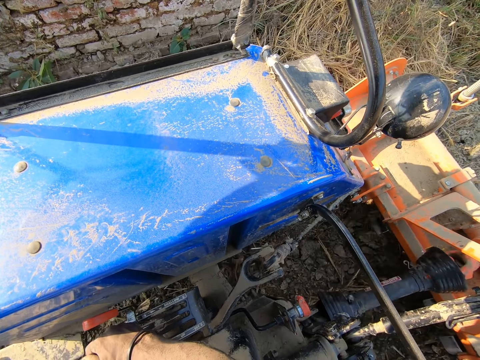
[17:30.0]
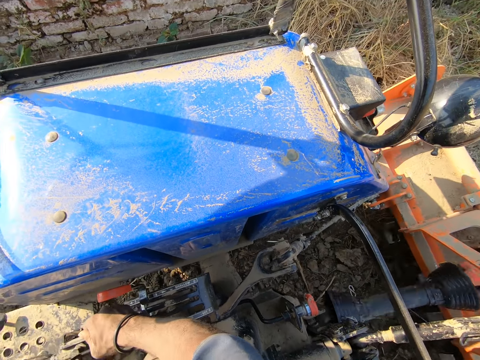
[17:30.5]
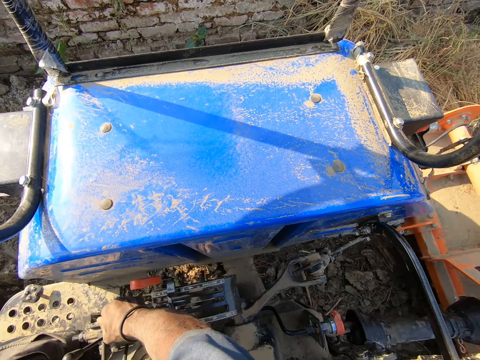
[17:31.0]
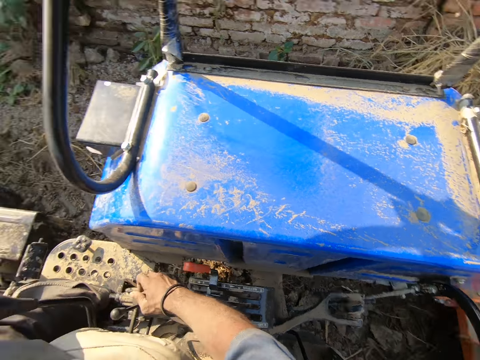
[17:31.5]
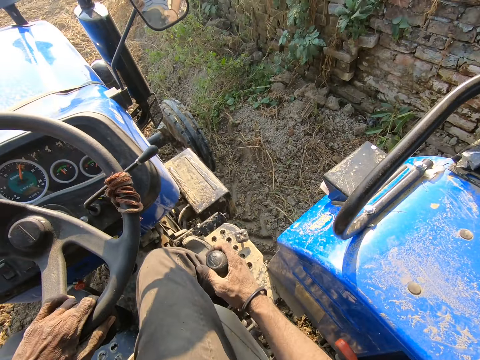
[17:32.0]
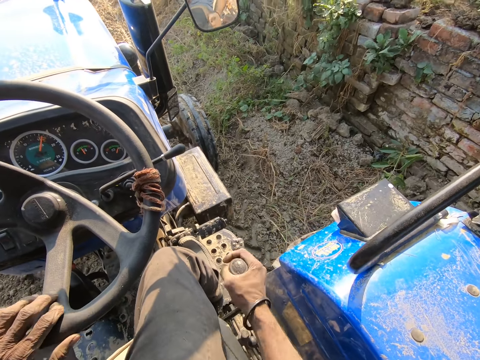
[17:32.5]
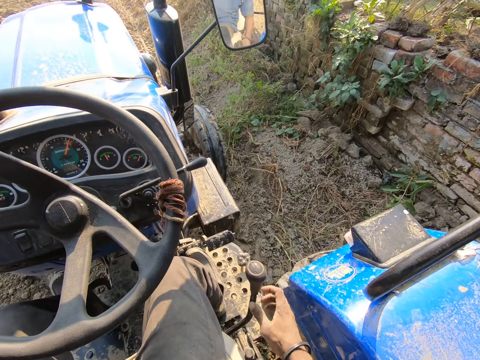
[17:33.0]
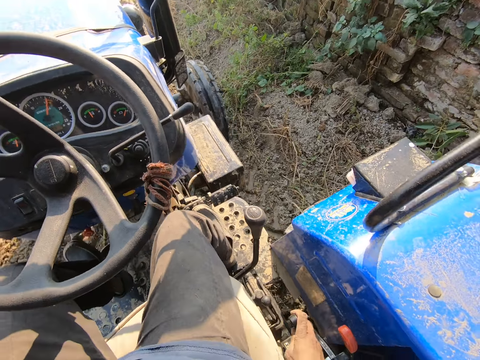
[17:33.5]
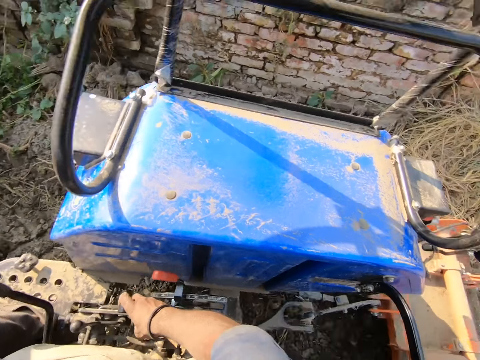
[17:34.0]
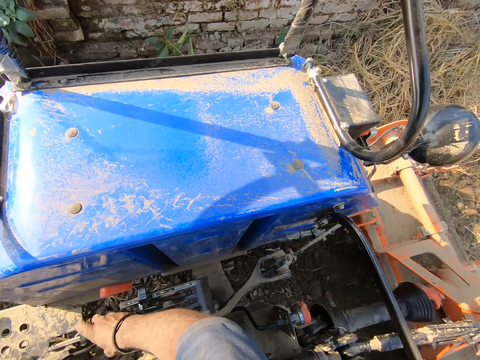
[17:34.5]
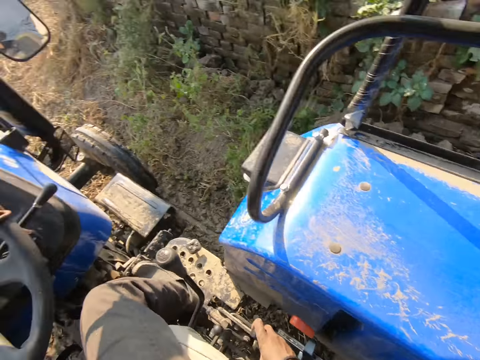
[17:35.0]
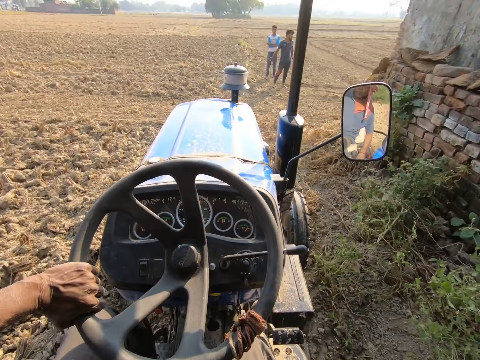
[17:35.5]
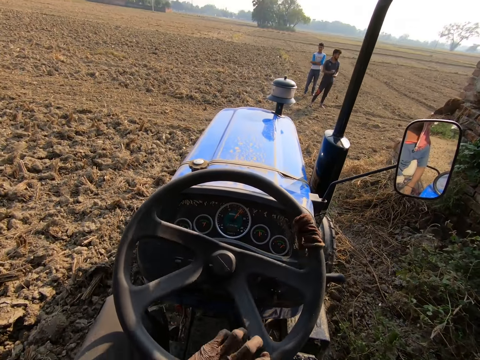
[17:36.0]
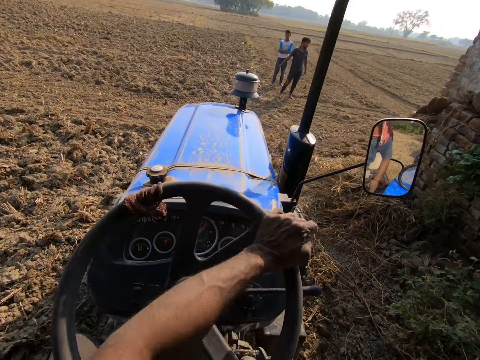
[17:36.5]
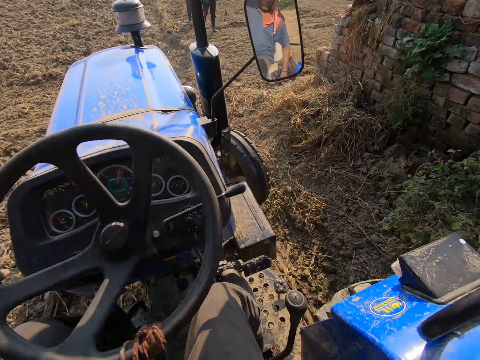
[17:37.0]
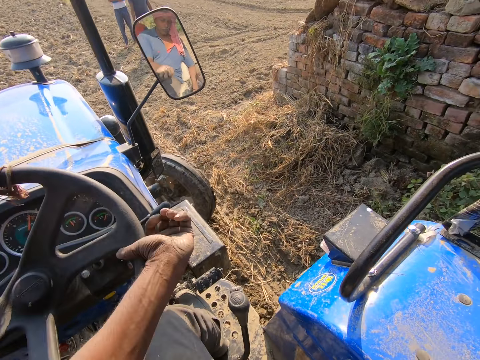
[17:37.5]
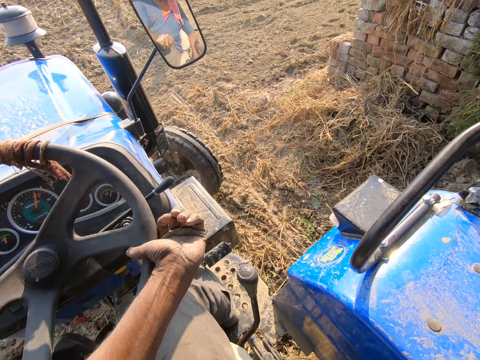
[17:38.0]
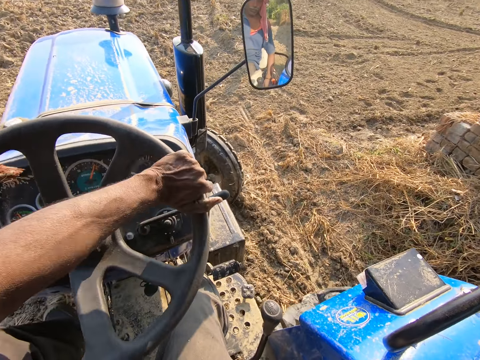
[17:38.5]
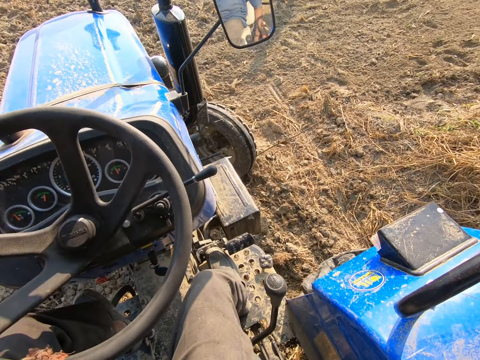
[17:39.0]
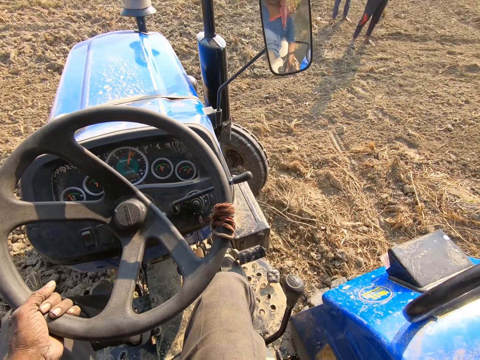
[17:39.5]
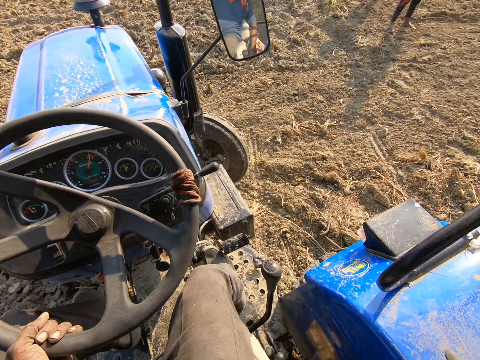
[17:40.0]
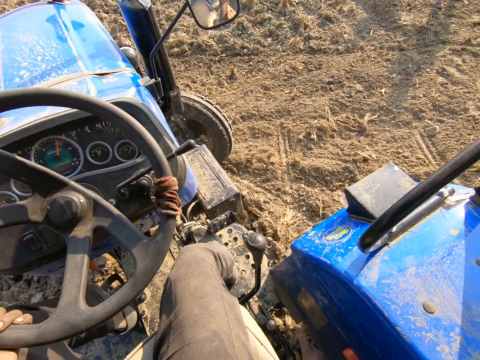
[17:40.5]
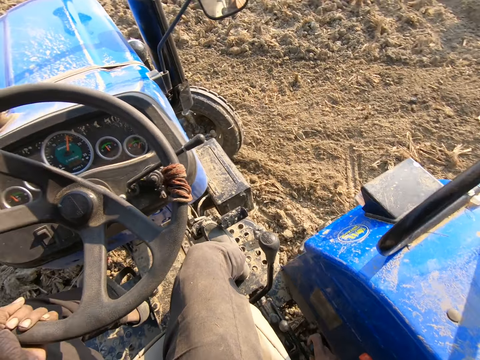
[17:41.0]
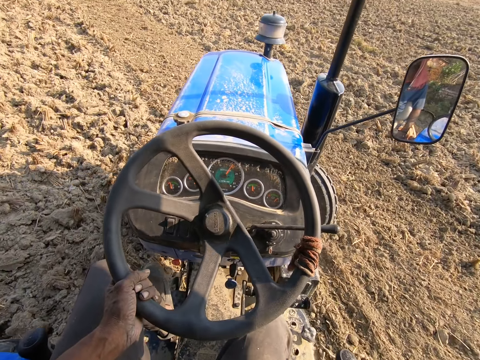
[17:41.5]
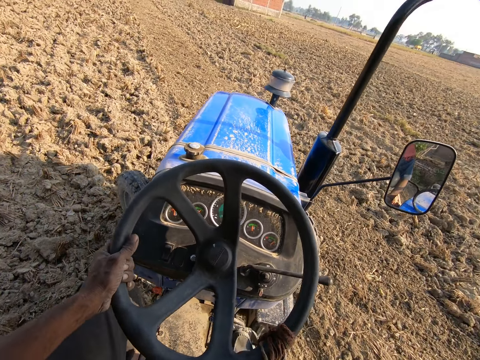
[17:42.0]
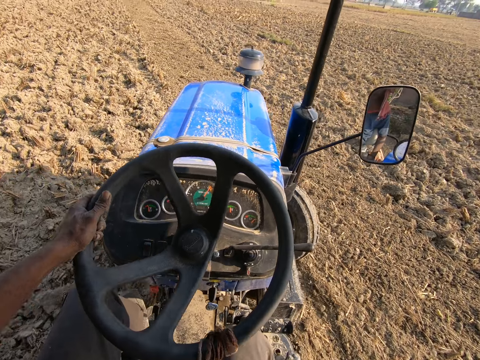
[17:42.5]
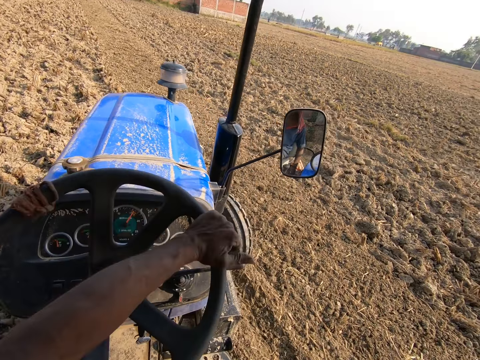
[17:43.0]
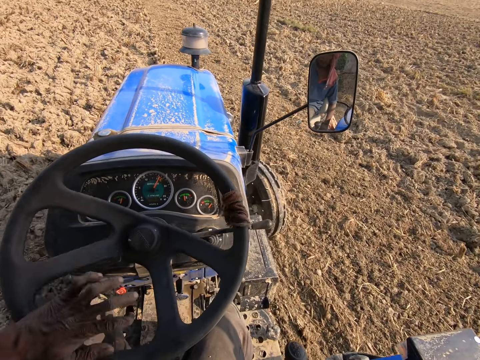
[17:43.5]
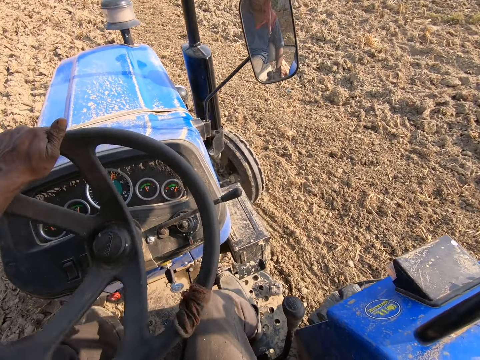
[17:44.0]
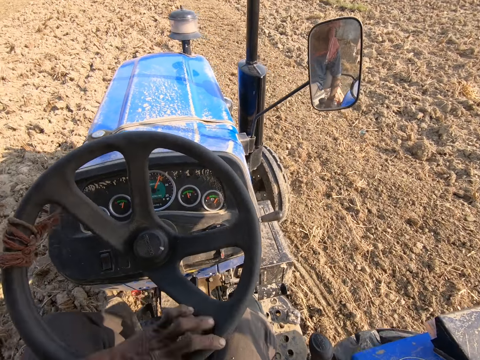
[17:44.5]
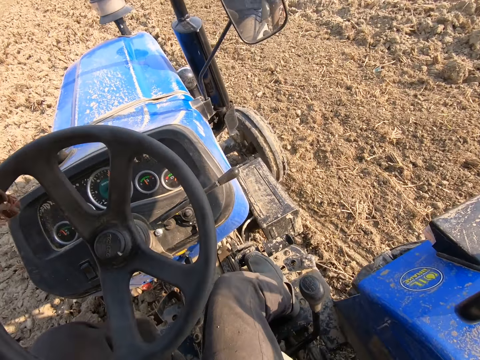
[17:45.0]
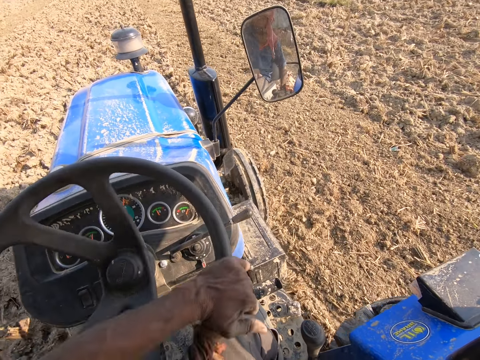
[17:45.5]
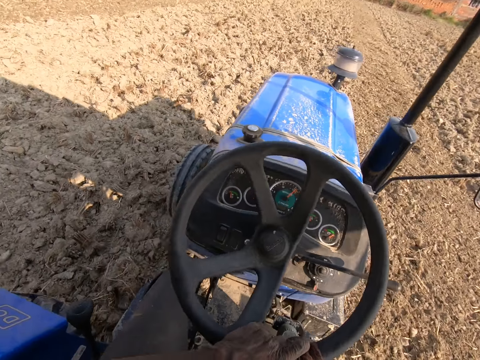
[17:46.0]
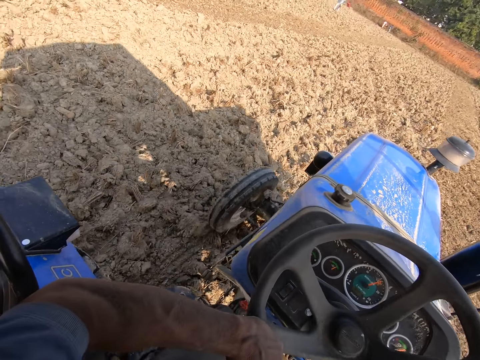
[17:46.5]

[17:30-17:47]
The camera wearer moves the gear of the tractor with his right hand. He holds the tractor. He looks at the tractor. He drives the tractor forward. He turns the steering of the tractor with his left hand. He negotiates a corner. He controls the tractor.

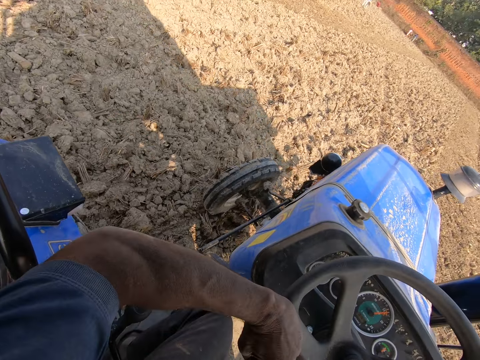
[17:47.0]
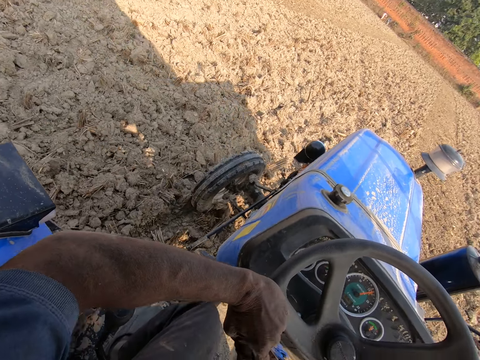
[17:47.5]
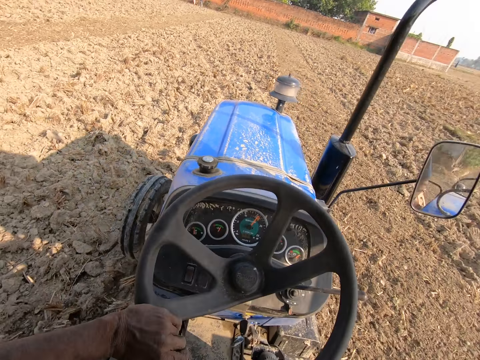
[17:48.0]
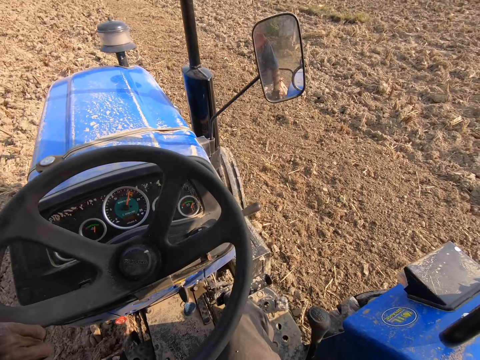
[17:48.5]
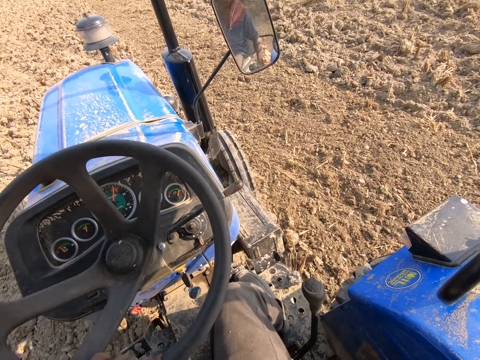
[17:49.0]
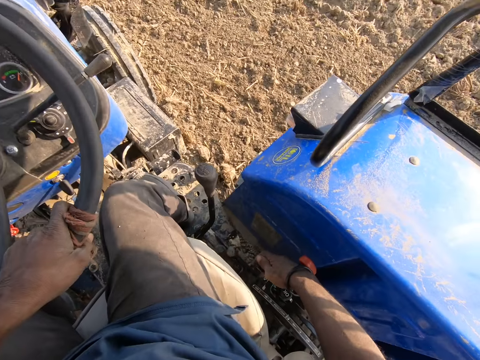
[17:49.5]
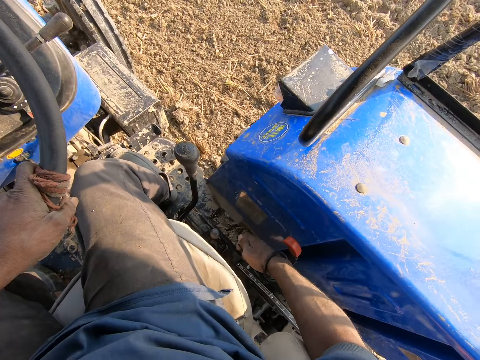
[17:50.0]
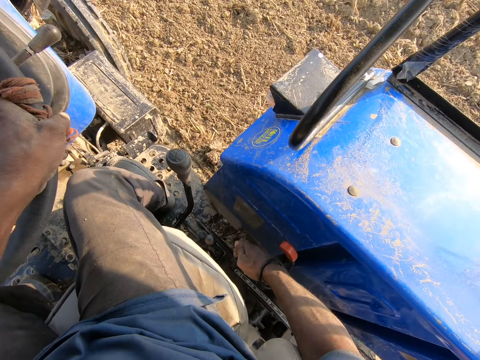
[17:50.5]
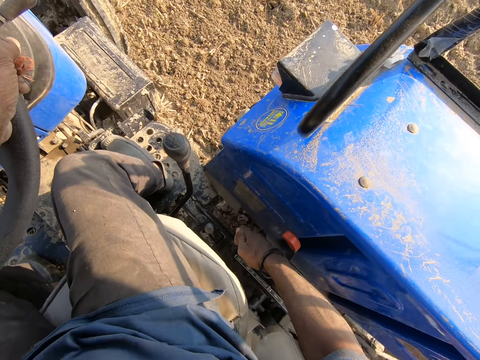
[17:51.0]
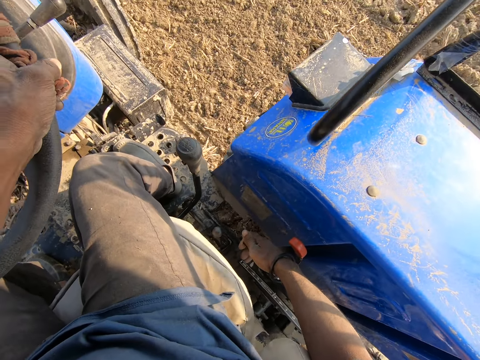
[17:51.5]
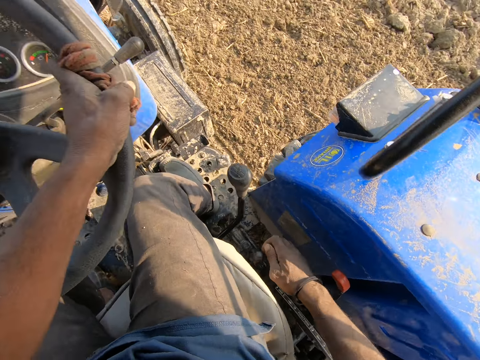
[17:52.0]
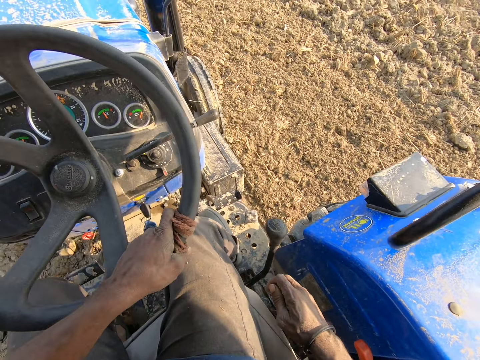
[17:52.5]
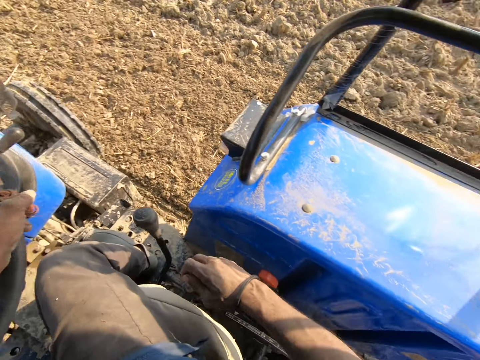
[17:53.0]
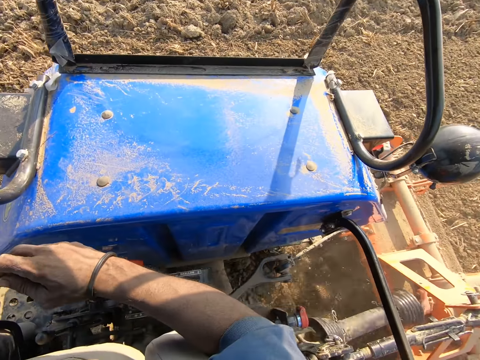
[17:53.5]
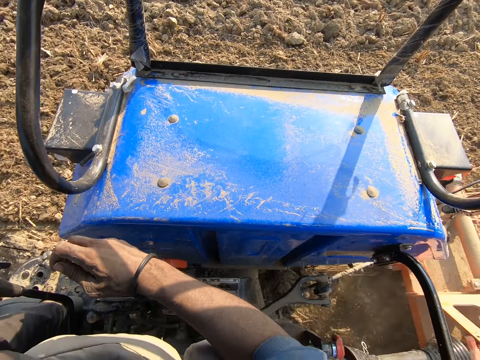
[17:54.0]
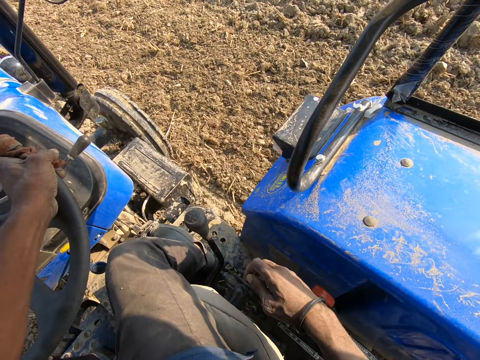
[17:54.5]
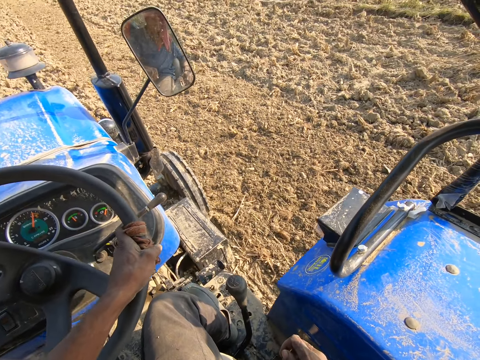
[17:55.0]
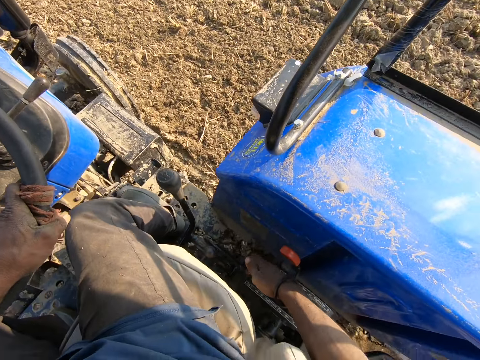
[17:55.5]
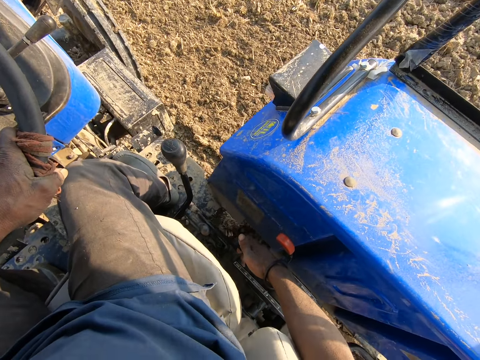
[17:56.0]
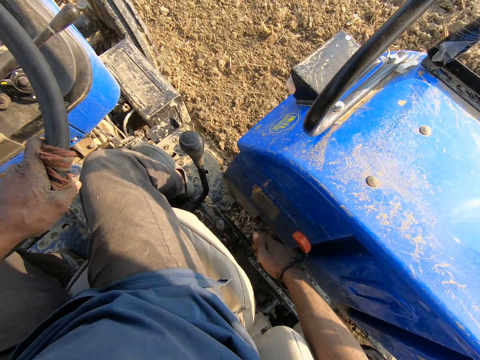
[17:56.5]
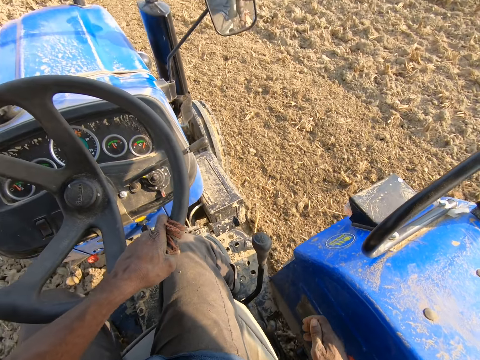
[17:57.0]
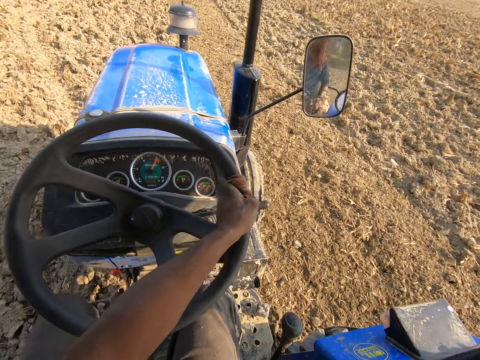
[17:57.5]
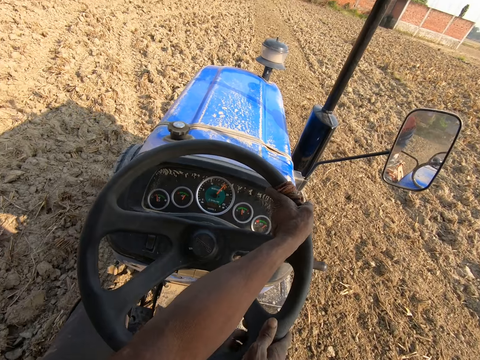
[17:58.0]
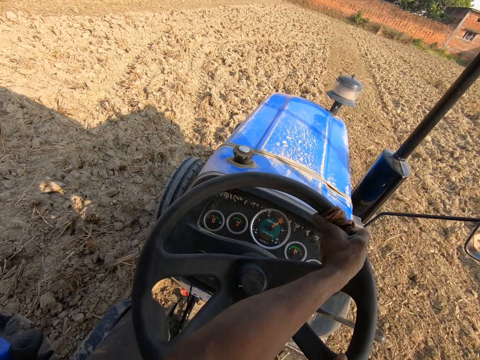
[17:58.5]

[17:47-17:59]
The camera wearer looks at the tractor.
